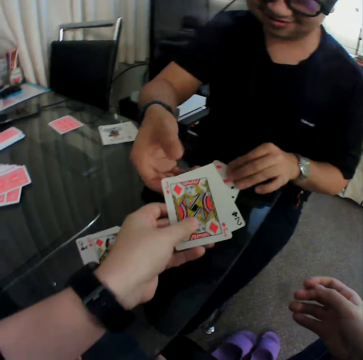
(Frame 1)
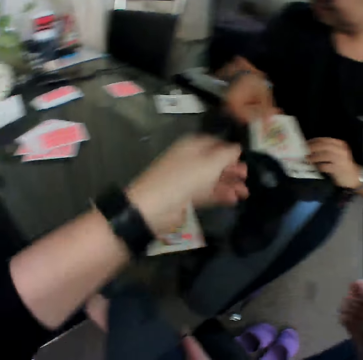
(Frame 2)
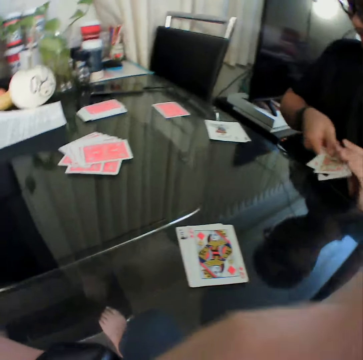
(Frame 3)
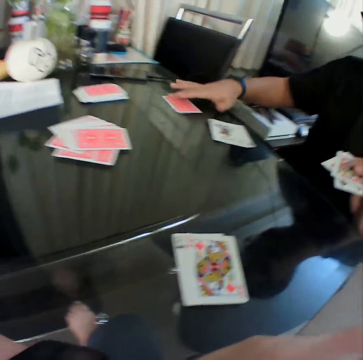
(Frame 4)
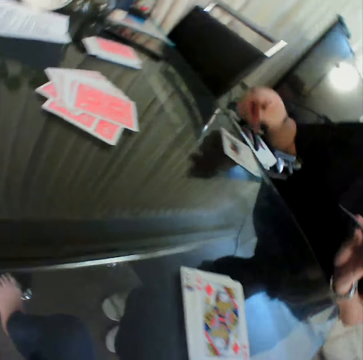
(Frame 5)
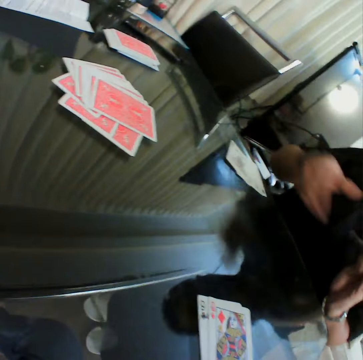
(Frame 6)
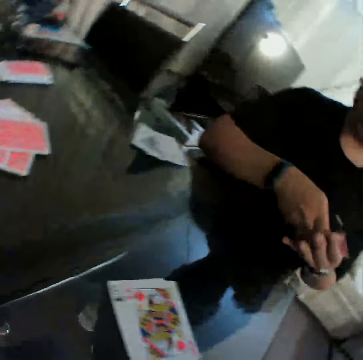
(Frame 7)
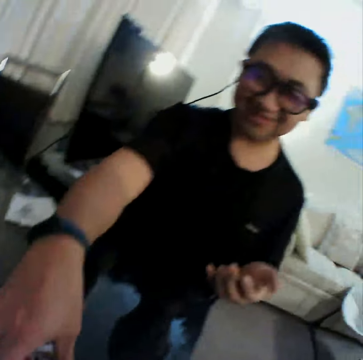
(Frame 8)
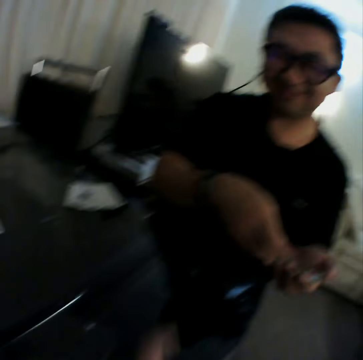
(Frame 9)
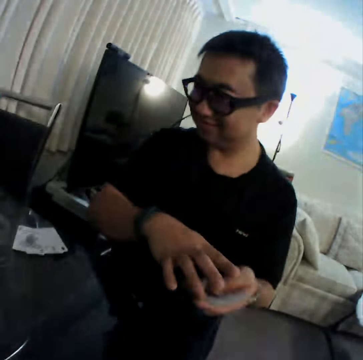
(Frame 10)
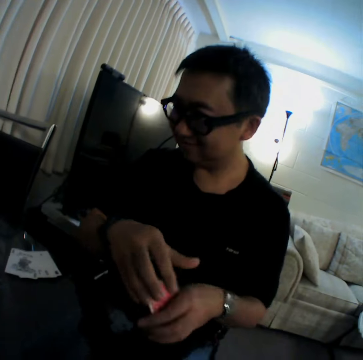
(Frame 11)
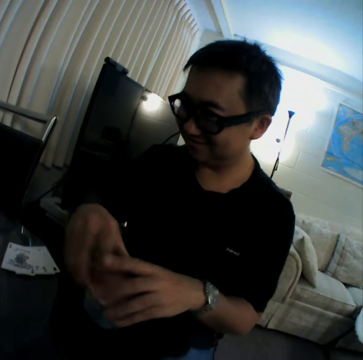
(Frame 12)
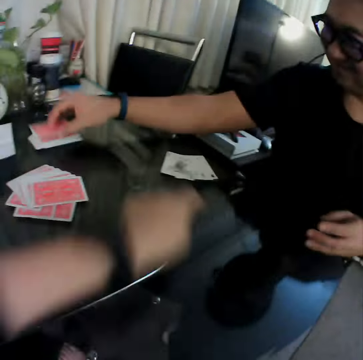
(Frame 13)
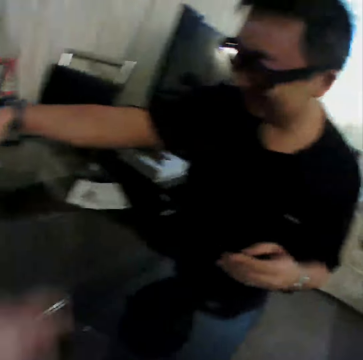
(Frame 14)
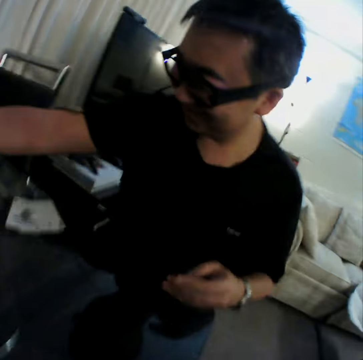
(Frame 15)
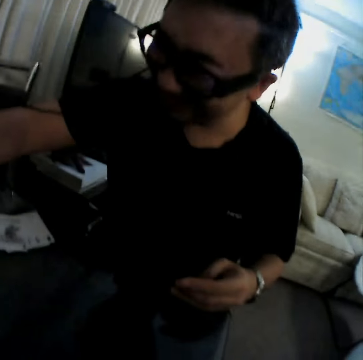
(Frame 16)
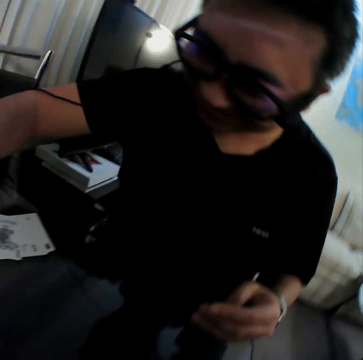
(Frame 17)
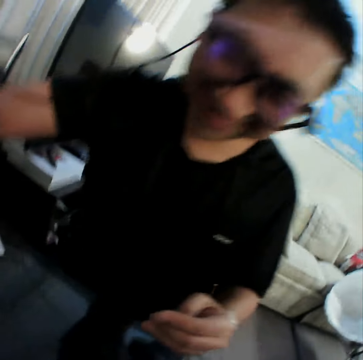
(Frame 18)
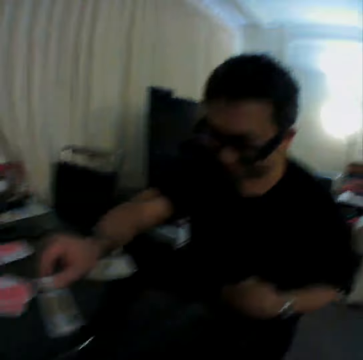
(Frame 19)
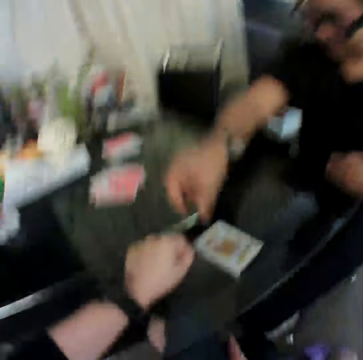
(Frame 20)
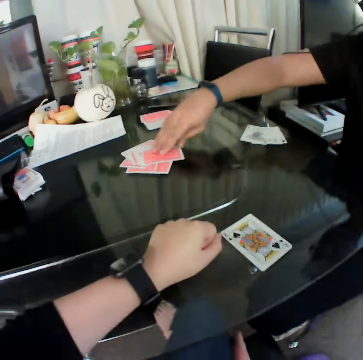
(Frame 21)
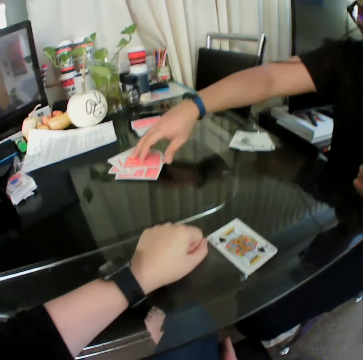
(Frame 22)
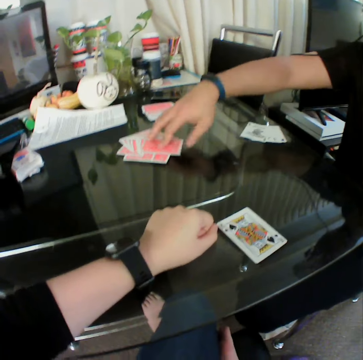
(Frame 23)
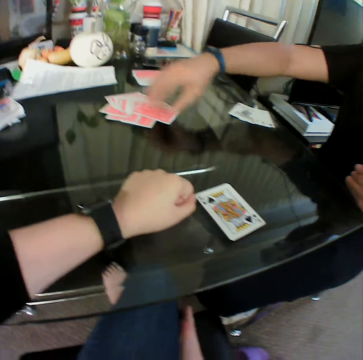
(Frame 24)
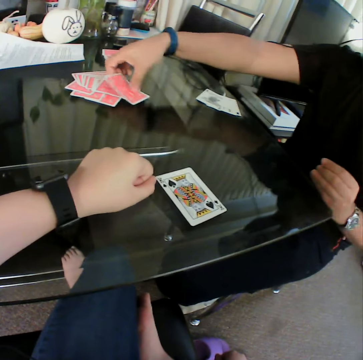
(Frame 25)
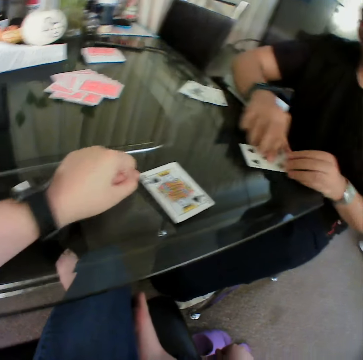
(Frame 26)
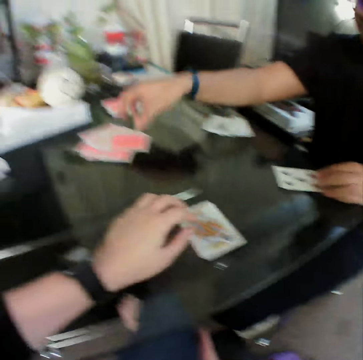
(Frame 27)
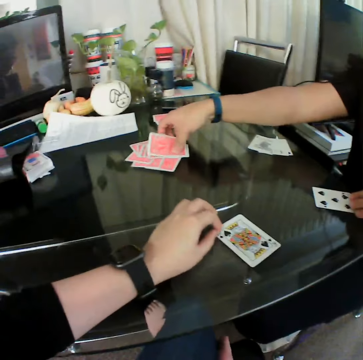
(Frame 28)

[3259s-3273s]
The camera wearer passes the cards in his left hand to a man. The man holds the card with the left hand. He gathers the cards on the table with his hands. He picks a card from the table with his right hand. He drops the card on the table with the right hand and places the card in his right hand on the table. He holds the card with the left hand. He picks a card from the camera wearer. He gathers the cards on the table with his hands. The camera wearer points at something. The man places the cards in his right hand on the table. He moves the card on the table with the right hand. He places the card in his right hand on the table. He picks a card from a deck of cards on the table with his right hand. He places the card in his right hand on the table. The camera wearer touches the card on the table with the finger of his left hand. He moves the card on the table with the left hand. The man picks a card from the deck of cards on the table with his right hand.

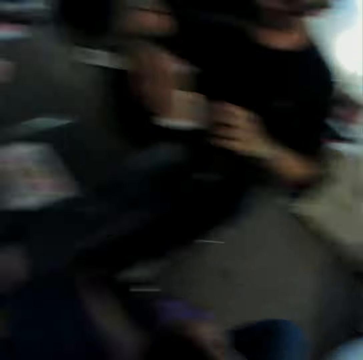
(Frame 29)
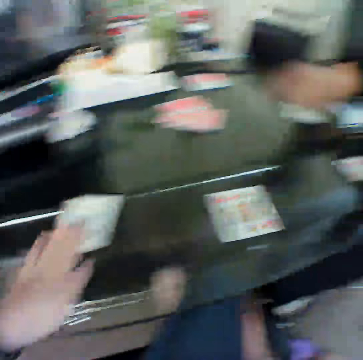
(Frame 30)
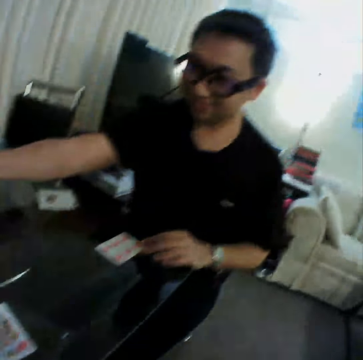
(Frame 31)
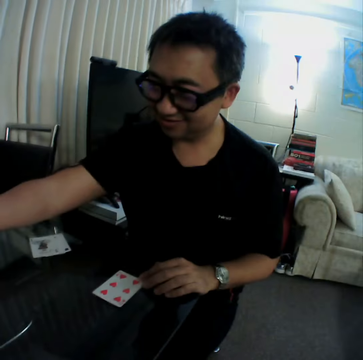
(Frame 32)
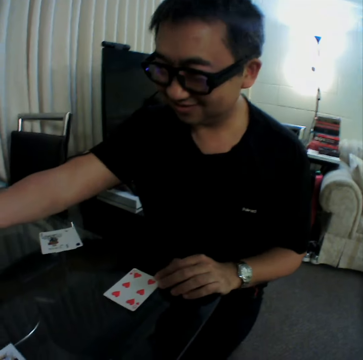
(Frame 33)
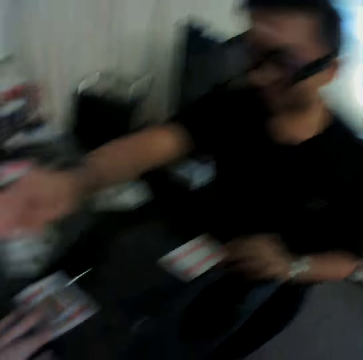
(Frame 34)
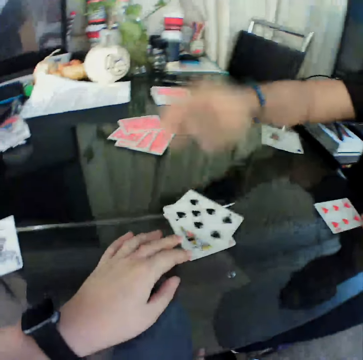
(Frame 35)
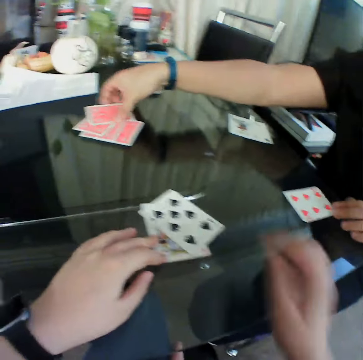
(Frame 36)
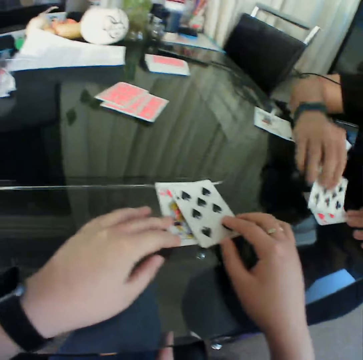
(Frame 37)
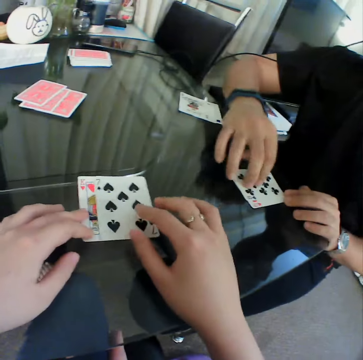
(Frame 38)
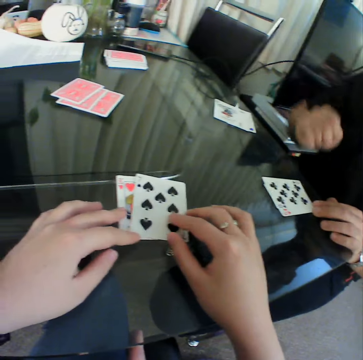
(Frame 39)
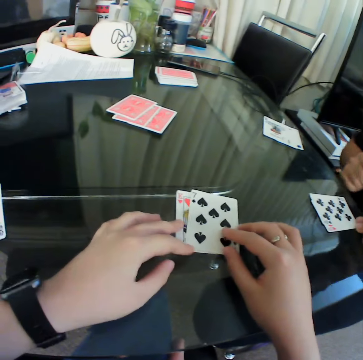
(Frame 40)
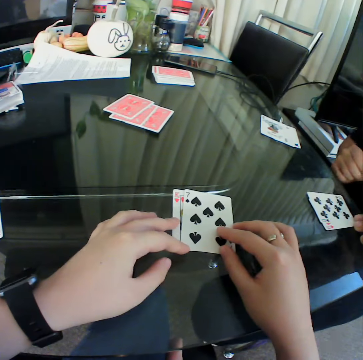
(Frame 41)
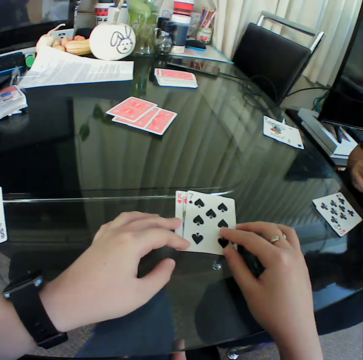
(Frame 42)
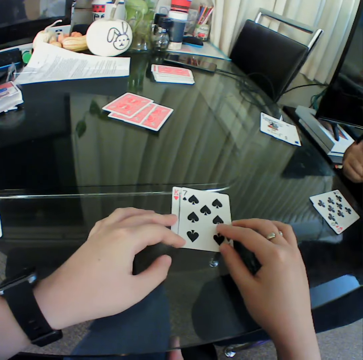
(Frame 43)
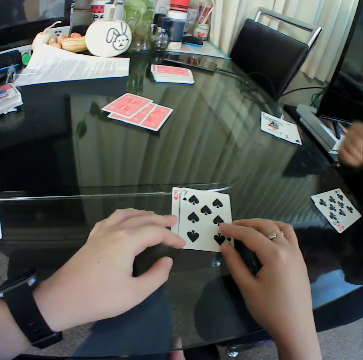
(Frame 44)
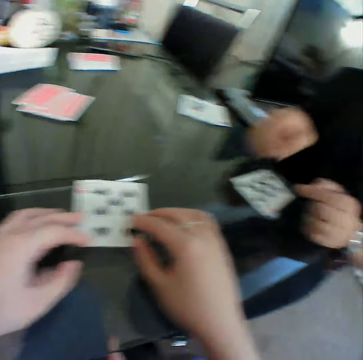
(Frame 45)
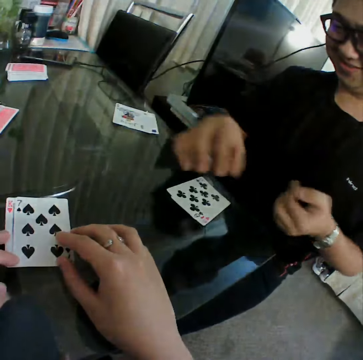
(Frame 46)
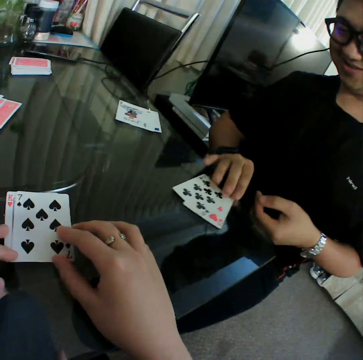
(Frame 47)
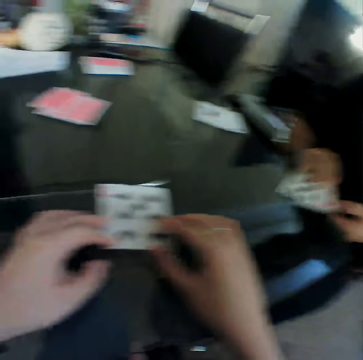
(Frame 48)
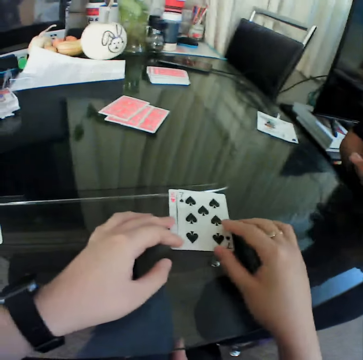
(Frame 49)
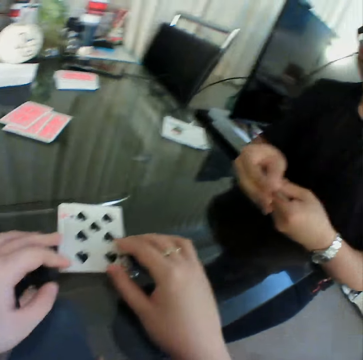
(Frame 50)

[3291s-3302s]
A man places the cards in his right hand on the table. He moves the card on the table with the right hand. He places the cards in his right hand on the table. The camera wearer adjusts the cards on the table with his hands. The man picks a card from the deck of cards on the table with his right hand. He places the cards in his right hand on the table. He does something. He moves his hands. He picks the cards from the table with his hands. He holds the cards with both hands.

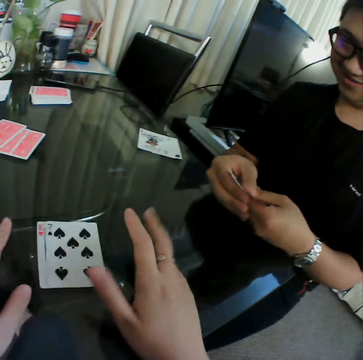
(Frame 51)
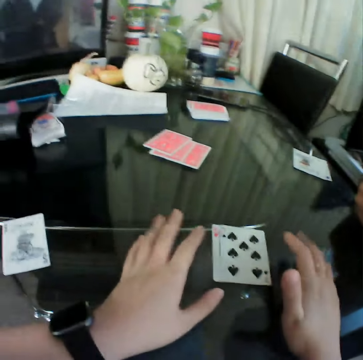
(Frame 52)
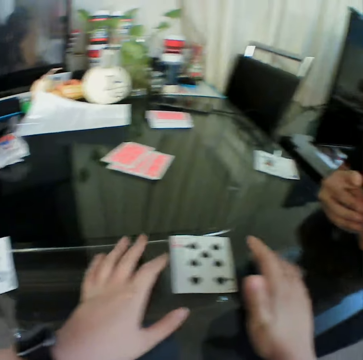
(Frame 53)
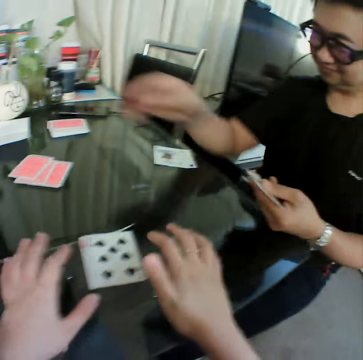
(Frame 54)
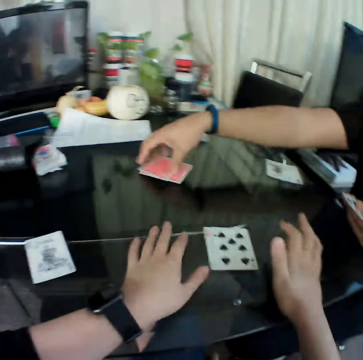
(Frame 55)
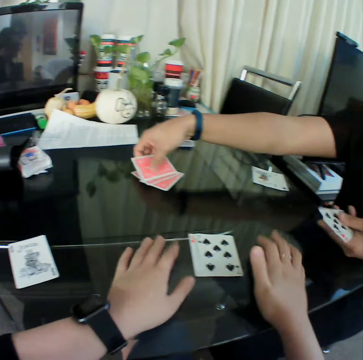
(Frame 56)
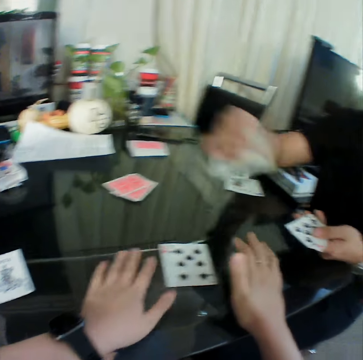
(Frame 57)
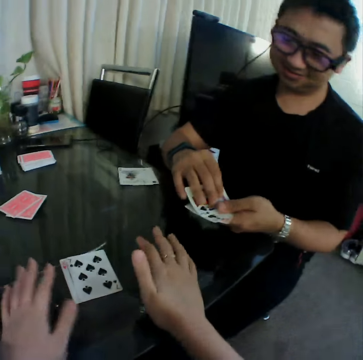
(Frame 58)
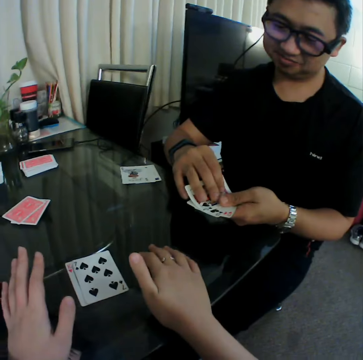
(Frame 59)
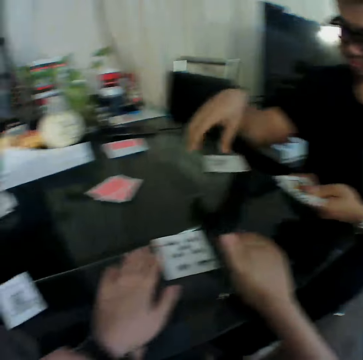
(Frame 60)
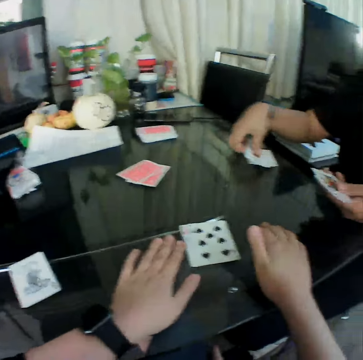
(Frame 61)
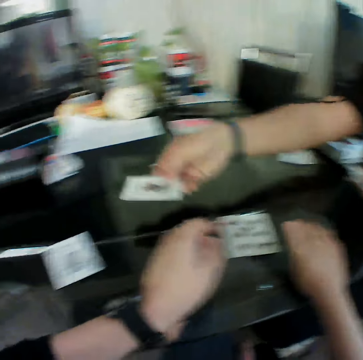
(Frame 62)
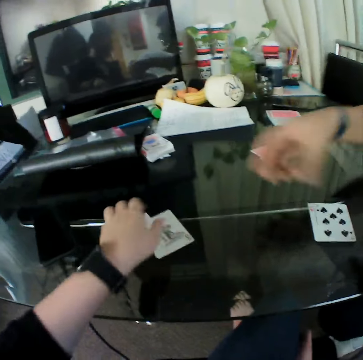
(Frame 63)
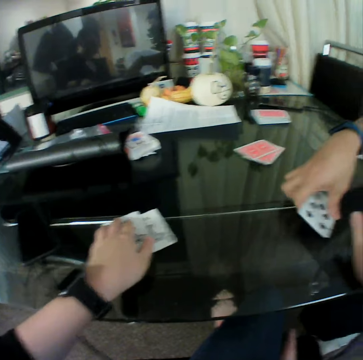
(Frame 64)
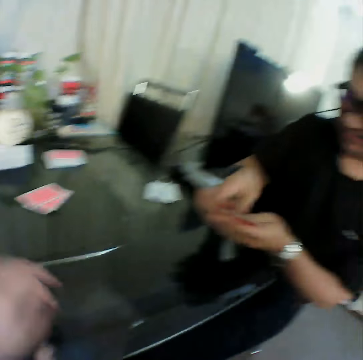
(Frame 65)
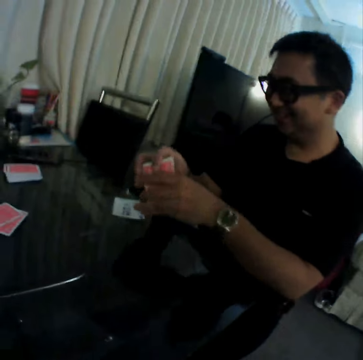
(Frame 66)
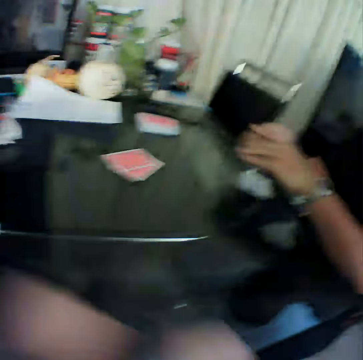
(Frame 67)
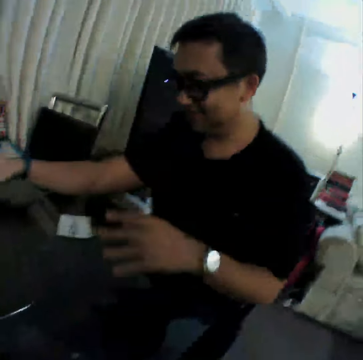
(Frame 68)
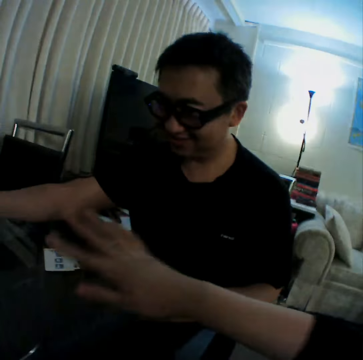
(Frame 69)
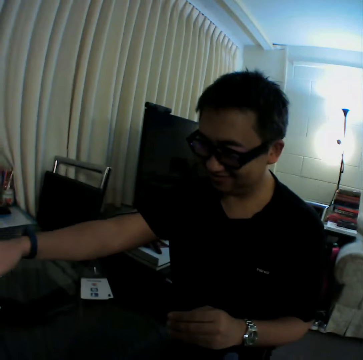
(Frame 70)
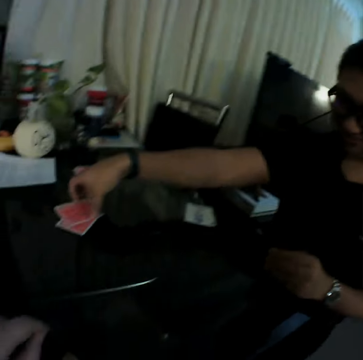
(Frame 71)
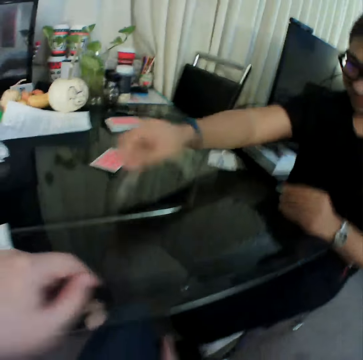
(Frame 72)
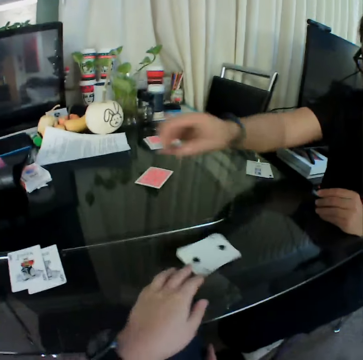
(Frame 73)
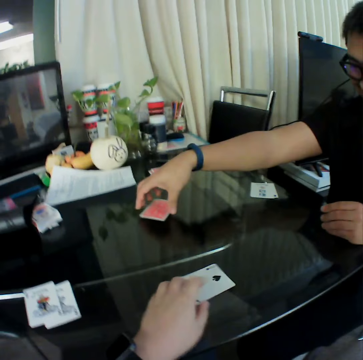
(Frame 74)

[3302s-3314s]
The camera wearer taps his fingers on the table. He moves his hands. A man picks a card from the deck of cards on the table with his right hand. The camera wearer moves both hands. The man holds the cards with both hands. He adds the card in his right hand to the cards in his left hand. He picks a card from the table with his right hand, moves the card on the table with the right hand, and drops the card in his right hand on the table. The camera wearer adjusts the cards on the table with his left hand. The man picks a card from the table with his right hand. He holds the card with both hands. The camera wearer moves his hands. The man moves the cards on the table with the right hand. He moves the card on the table with the right hand. He picks a card from the table with his right hand. The camera wearer touches the card on the table with the left hand. The man places the cards in his right hand on the table. The camera wearer adjusts the cards on the table with his left hand. The man picks a card from the table with the right hand.
